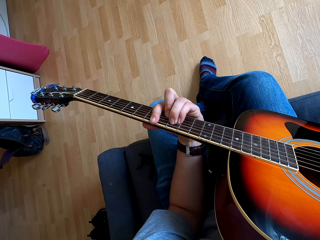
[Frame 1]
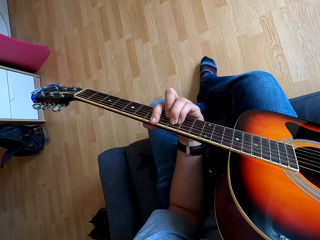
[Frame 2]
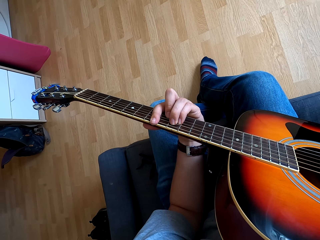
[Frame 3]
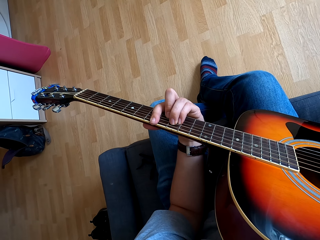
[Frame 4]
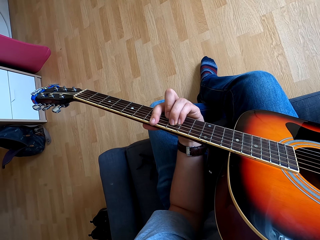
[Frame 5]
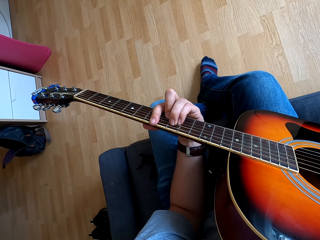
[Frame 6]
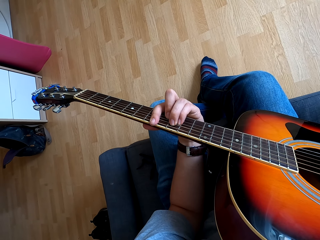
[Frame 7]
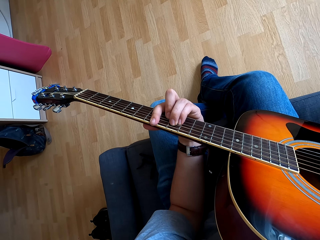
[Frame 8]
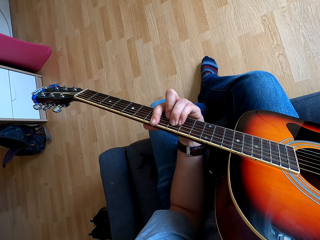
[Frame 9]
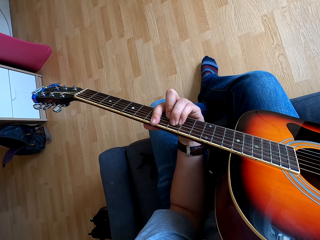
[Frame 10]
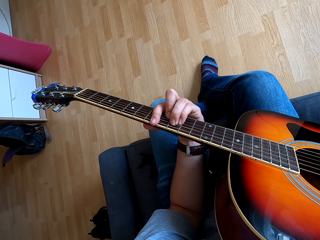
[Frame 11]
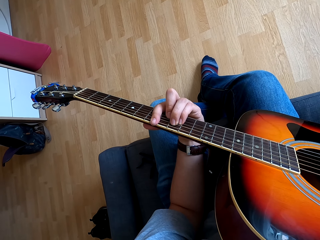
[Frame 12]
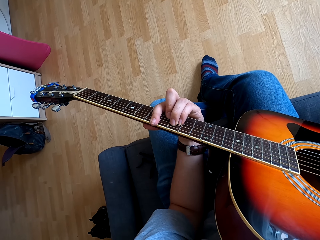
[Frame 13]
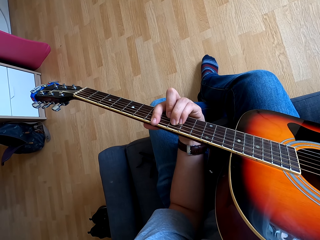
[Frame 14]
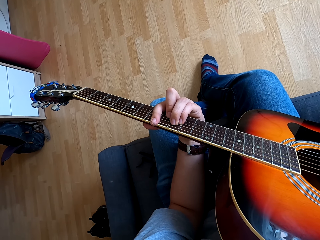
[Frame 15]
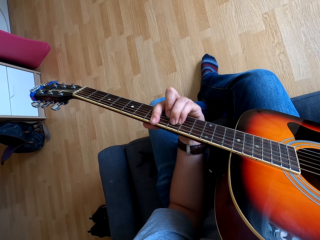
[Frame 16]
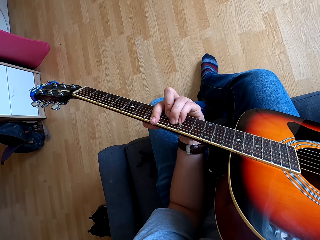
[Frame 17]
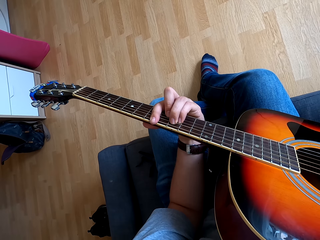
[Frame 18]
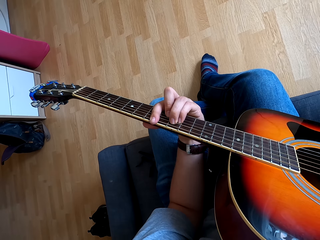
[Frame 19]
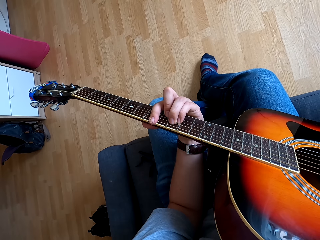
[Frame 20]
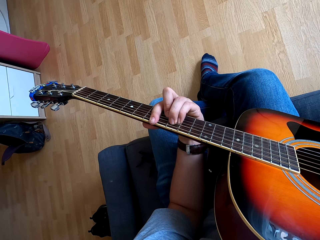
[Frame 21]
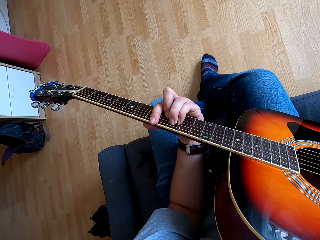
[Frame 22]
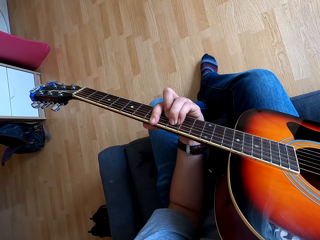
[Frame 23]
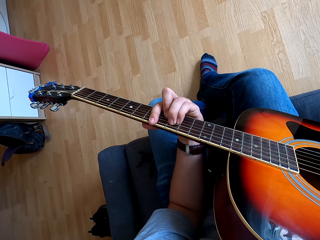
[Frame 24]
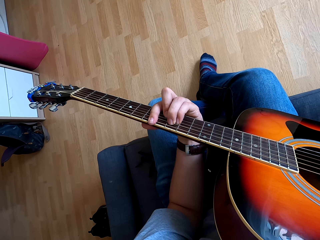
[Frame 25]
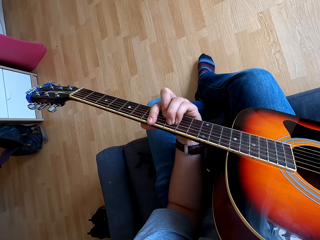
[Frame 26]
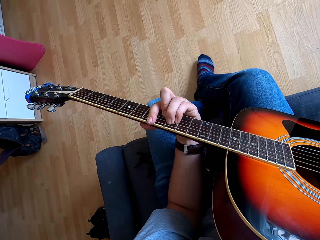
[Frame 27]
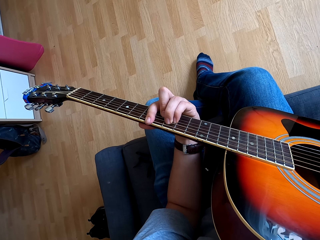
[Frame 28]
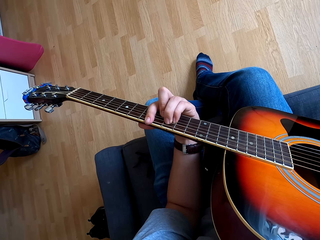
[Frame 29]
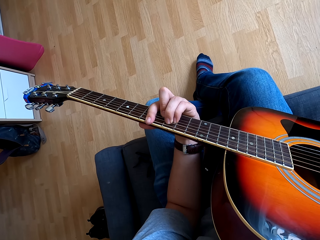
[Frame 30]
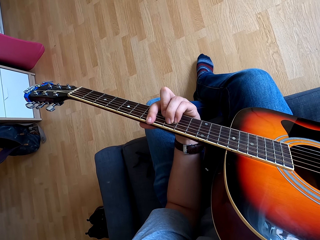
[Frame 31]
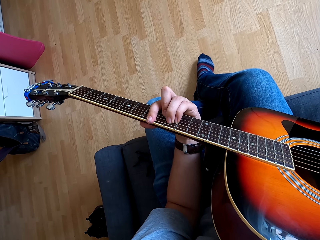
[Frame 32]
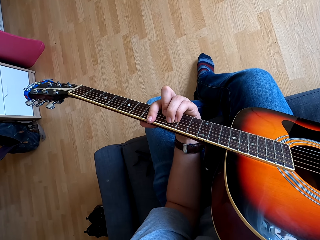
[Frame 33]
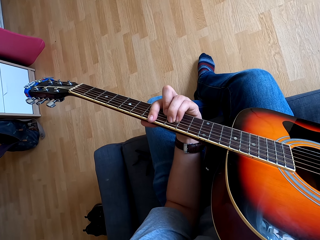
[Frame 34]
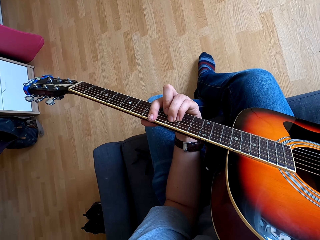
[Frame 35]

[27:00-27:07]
The camera wearer touches the guitar.

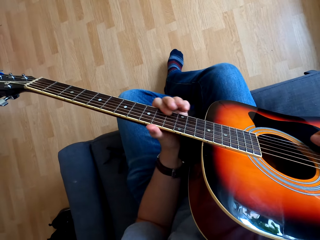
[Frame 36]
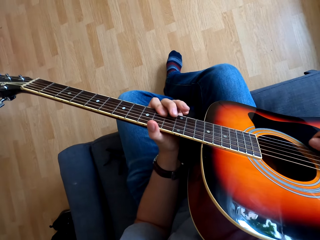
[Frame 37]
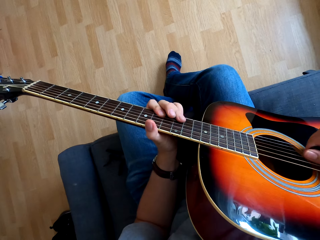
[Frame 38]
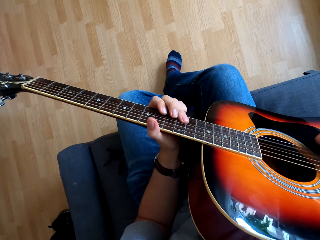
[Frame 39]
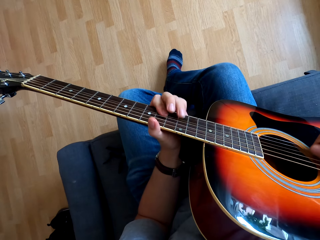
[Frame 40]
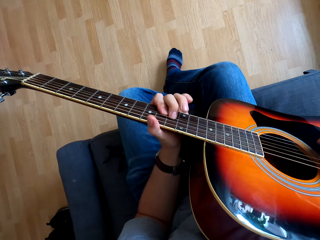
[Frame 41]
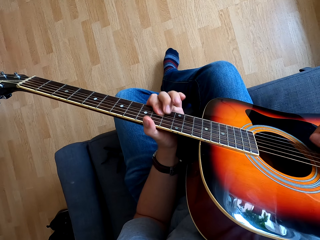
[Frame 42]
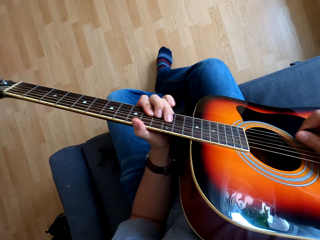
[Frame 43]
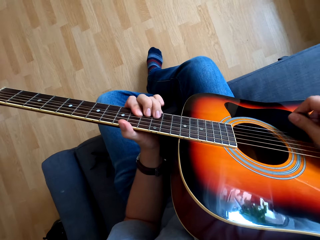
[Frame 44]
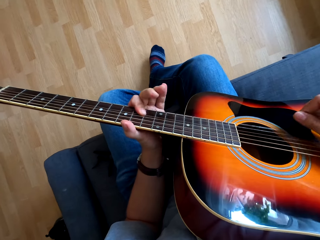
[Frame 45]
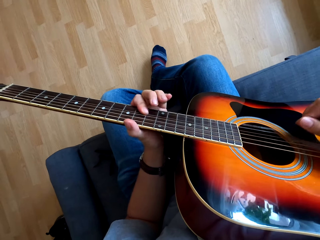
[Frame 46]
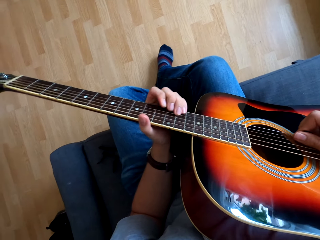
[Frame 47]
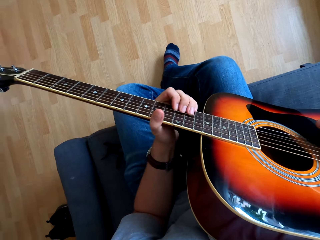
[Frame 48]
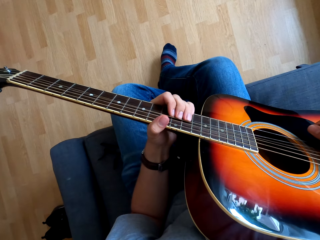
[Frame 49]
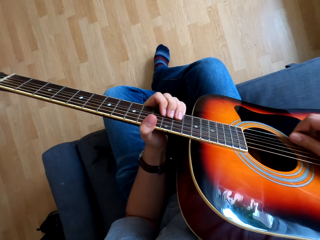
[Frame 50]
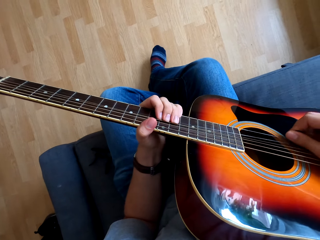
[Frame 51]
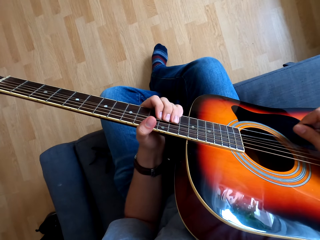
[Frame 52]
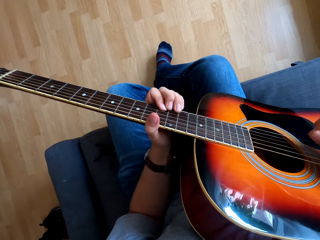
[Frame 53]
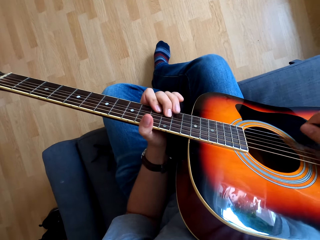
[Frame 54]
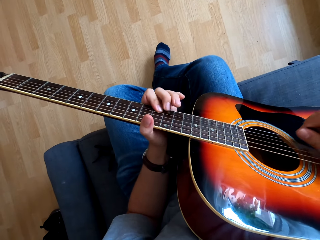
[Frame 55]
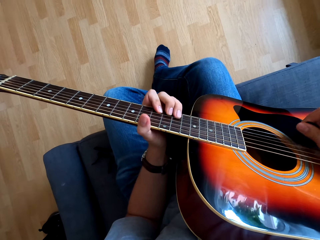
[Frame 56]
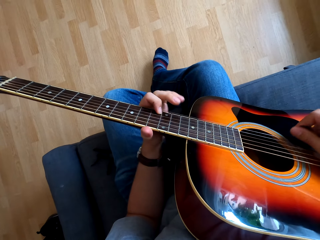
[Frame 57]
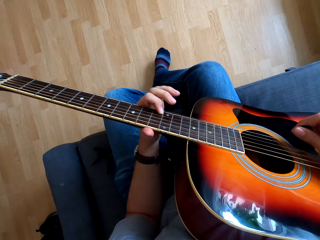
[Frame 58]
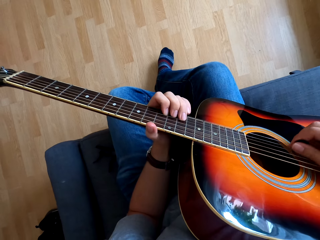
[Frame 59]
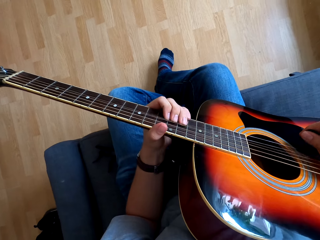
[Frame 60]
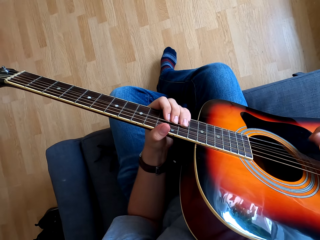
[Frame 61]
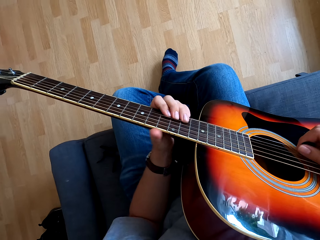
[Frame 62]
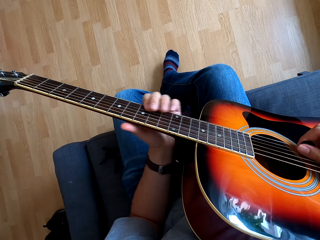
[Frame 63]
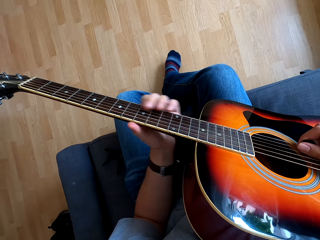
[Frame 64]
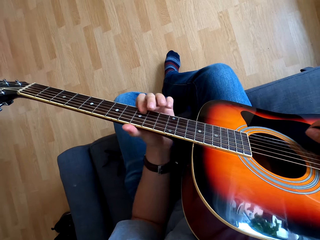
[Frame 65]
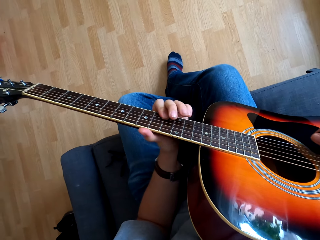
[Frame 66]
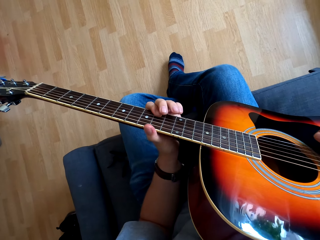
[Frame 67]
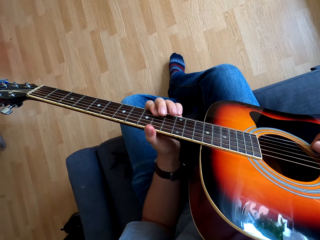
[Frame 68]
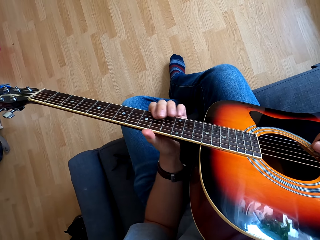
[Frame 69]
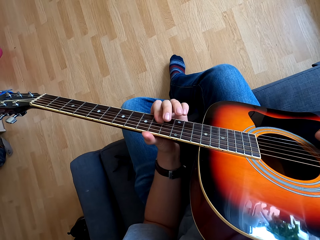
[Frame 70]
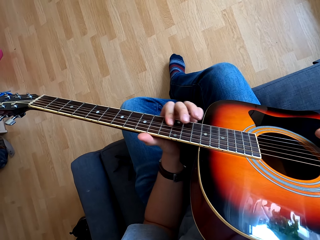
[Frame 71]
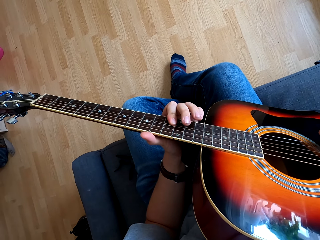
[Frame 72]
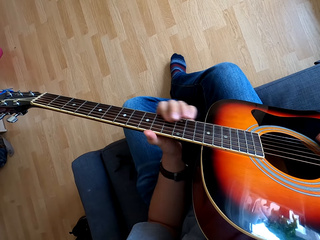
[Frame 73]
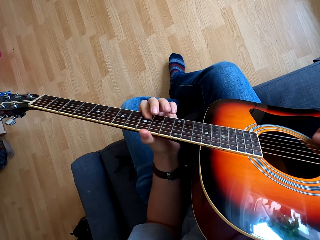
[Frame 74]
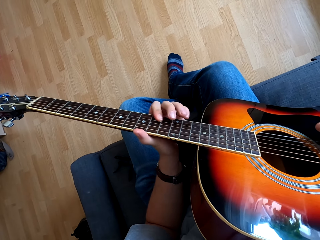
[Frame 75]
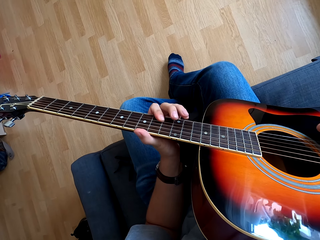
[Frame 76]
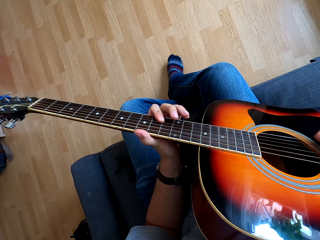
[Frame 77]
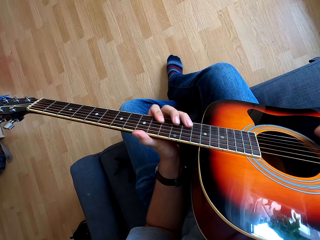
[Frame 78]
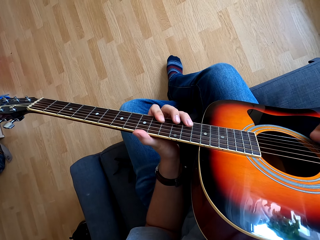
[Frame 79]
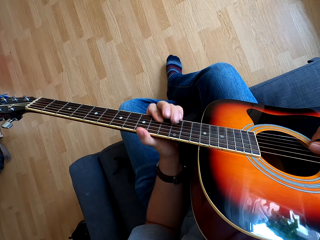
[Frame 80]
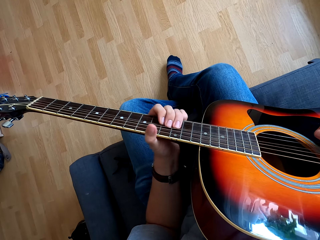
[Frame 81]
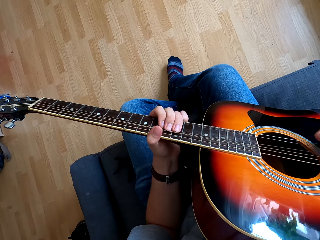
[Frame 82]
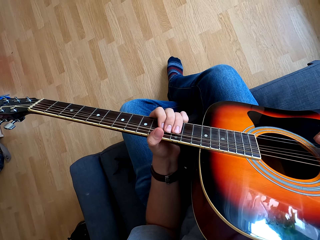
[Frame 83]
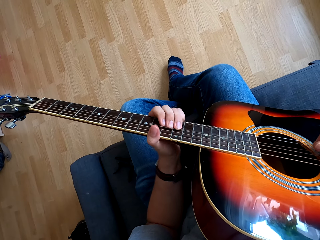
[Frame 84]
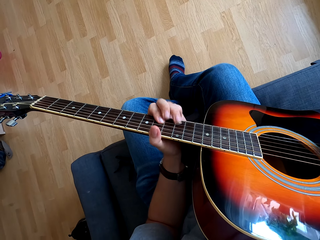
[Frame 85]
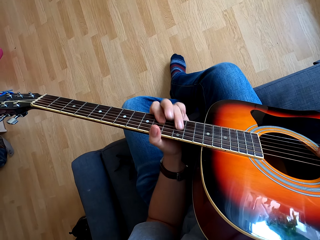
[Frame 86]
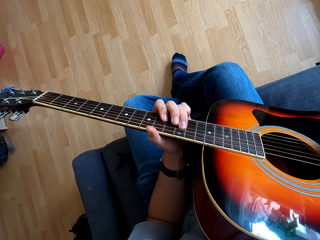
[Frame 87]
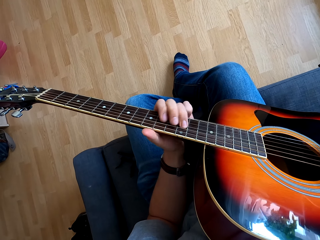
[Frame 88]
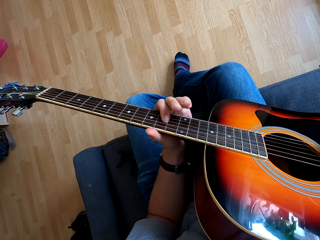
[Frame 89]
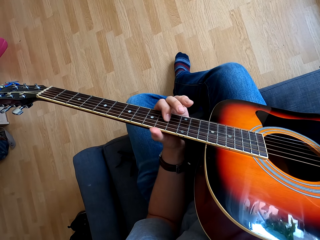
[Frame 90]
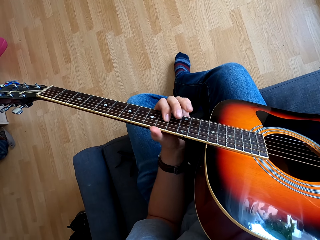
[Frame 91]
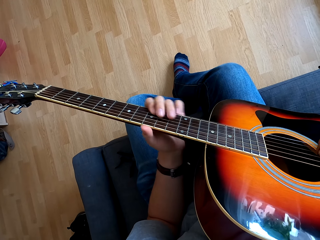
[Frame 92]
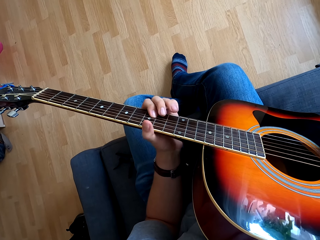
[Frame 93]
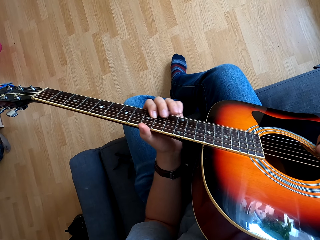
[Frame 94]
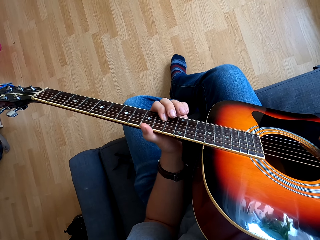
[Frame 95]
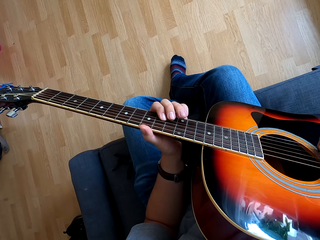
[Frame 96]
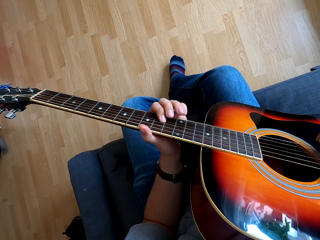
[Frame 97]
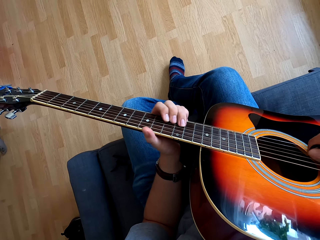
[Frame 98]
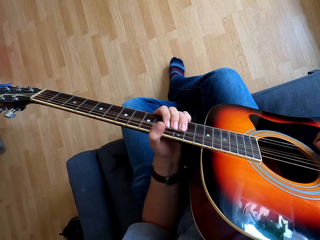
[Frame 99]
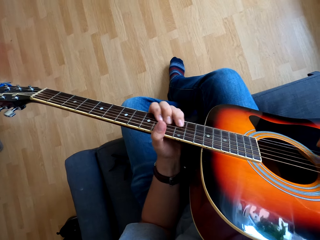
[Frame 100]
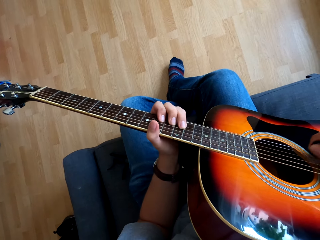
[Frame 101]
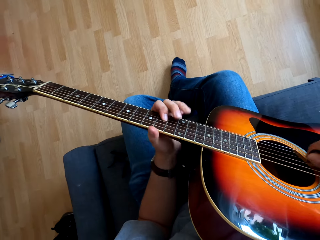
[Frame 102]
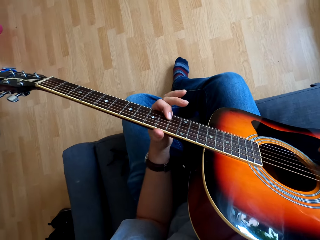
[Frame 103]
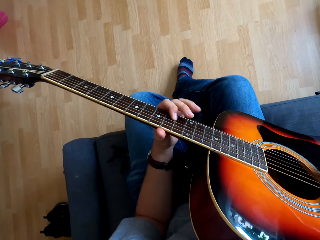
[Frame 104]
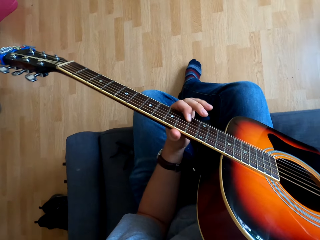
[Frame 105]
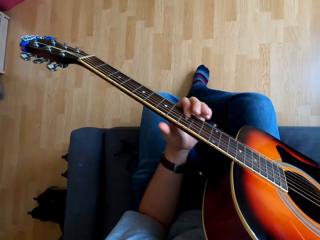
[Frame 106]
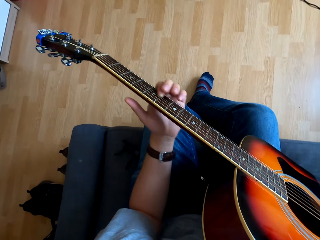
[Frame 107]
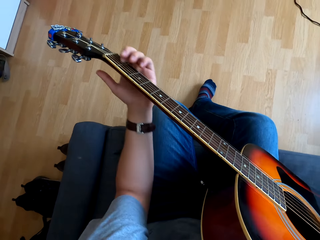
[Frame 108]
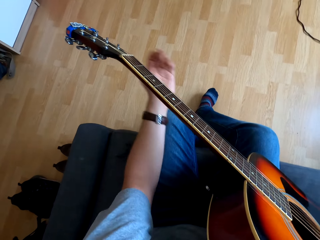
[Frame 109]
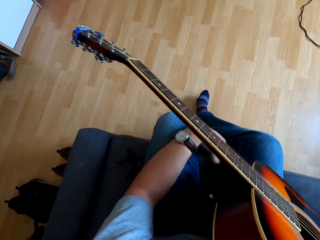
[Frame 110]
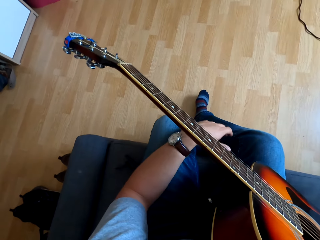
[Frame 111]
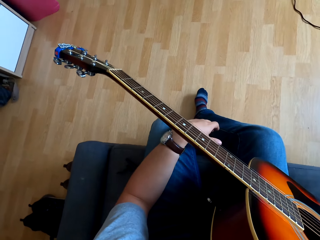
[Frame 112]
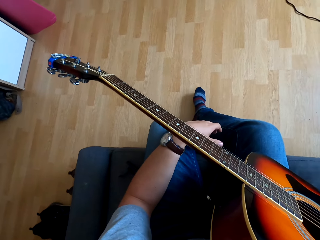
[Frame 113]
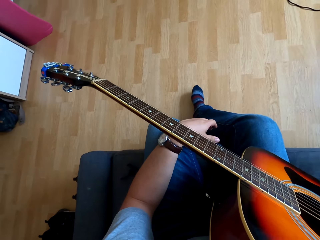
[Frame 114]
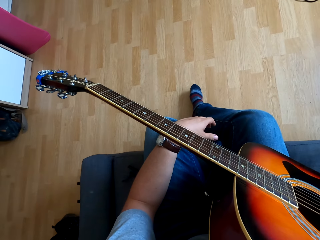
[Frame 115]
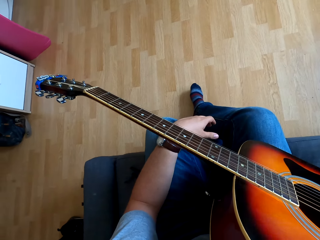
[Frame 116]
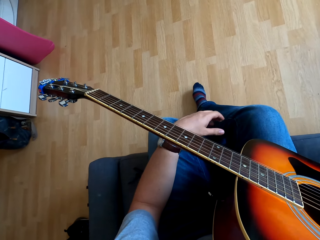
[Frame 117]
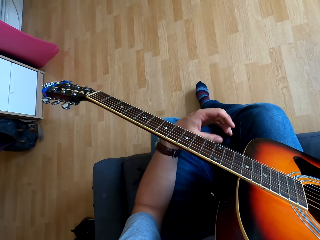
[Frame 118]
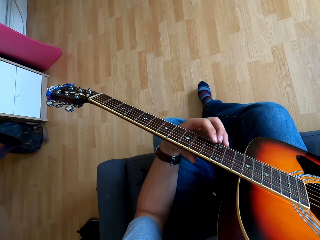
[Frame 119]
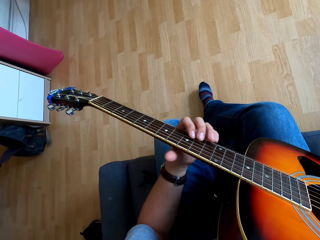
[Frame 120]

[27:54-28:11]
The camera wearer shakes their leg. They stop to play the guitar.
